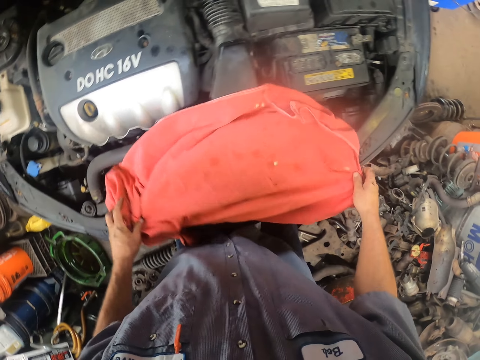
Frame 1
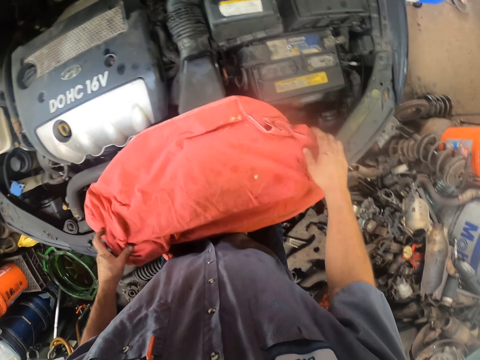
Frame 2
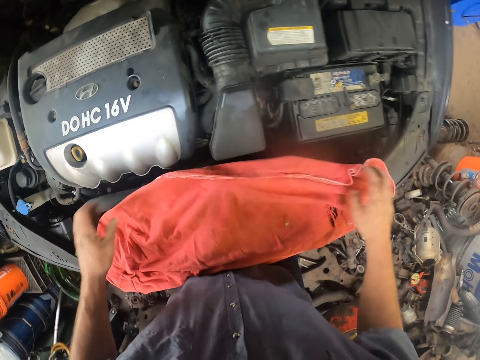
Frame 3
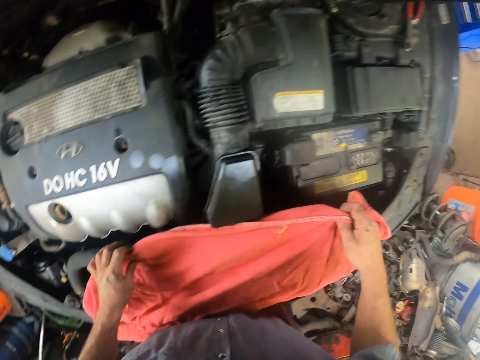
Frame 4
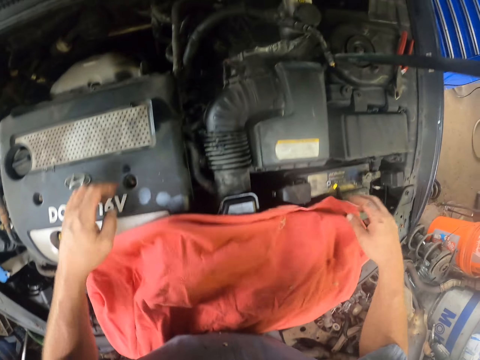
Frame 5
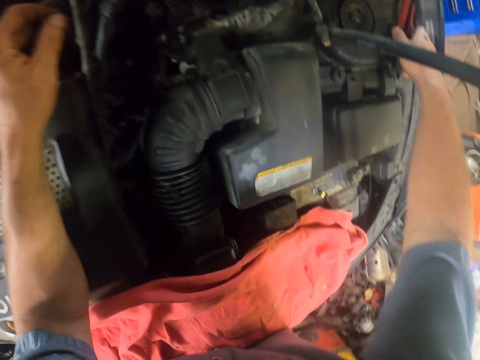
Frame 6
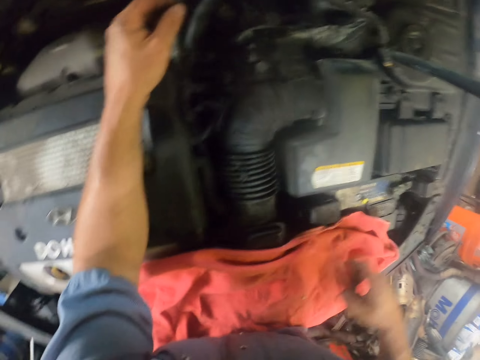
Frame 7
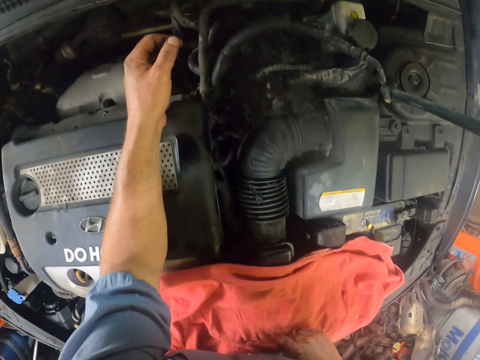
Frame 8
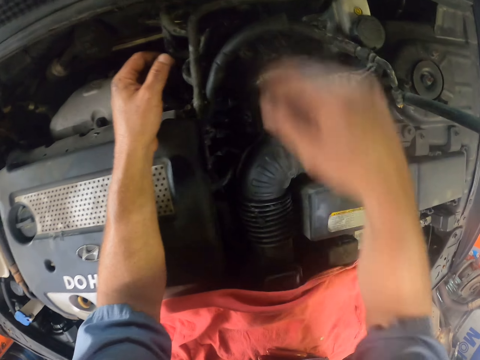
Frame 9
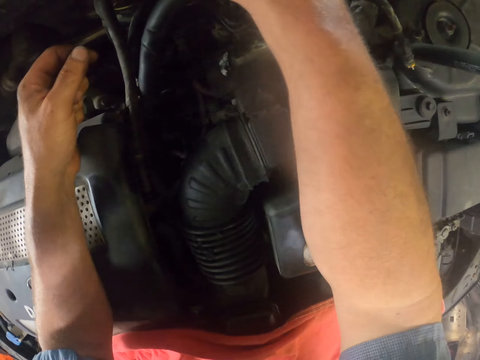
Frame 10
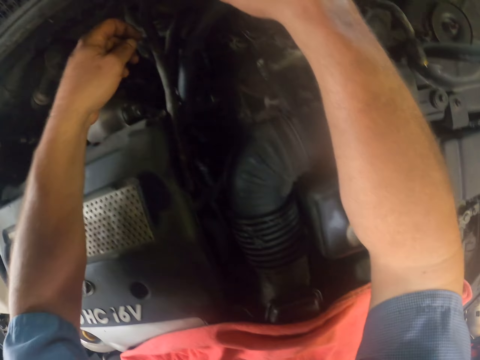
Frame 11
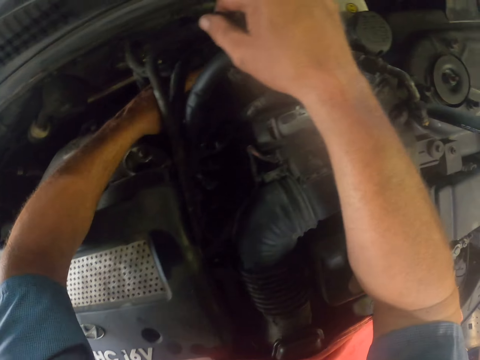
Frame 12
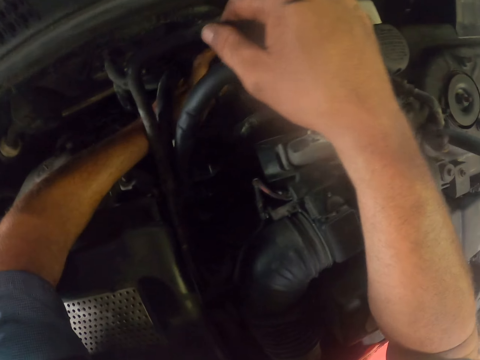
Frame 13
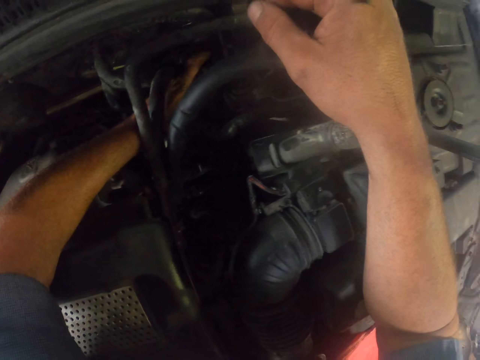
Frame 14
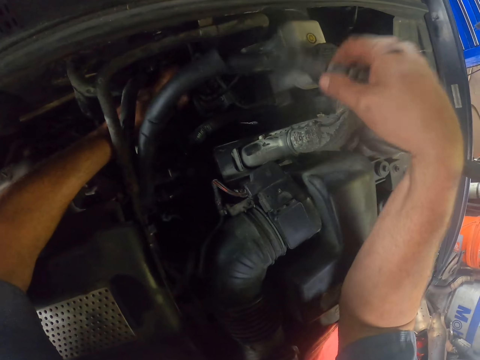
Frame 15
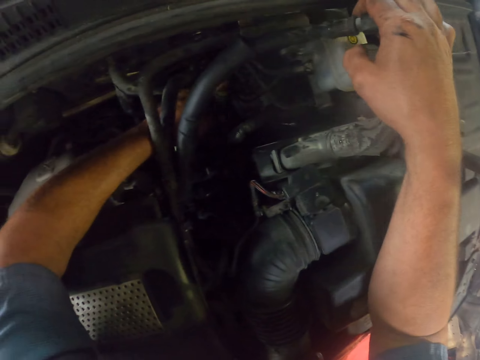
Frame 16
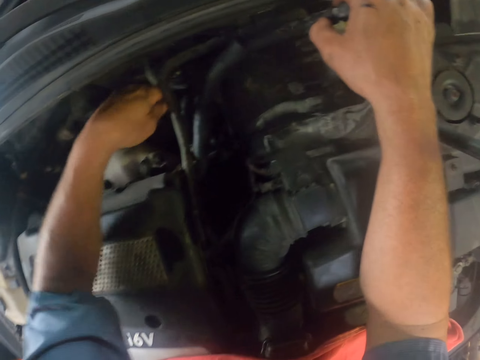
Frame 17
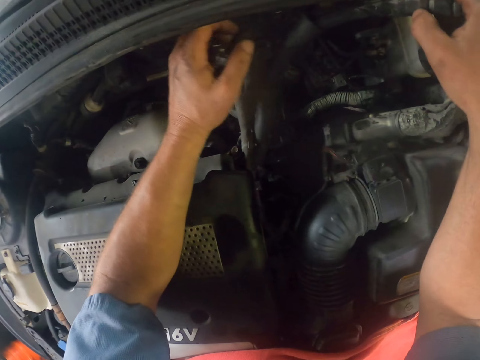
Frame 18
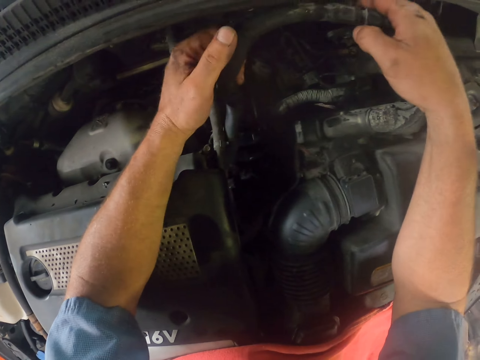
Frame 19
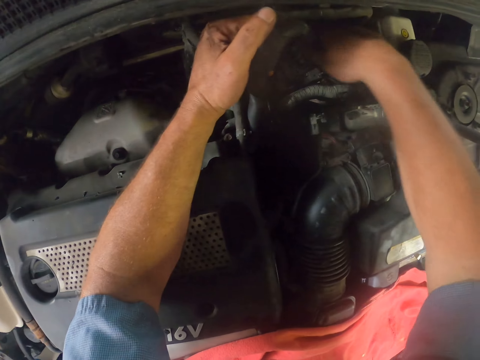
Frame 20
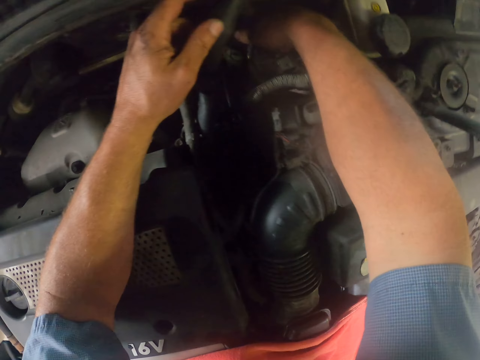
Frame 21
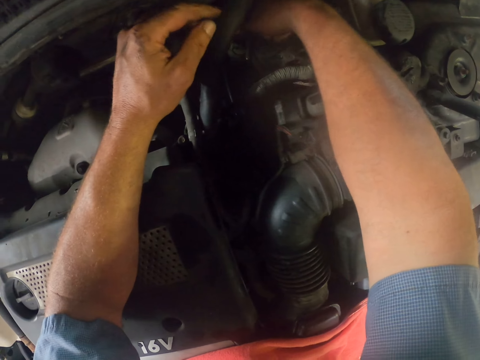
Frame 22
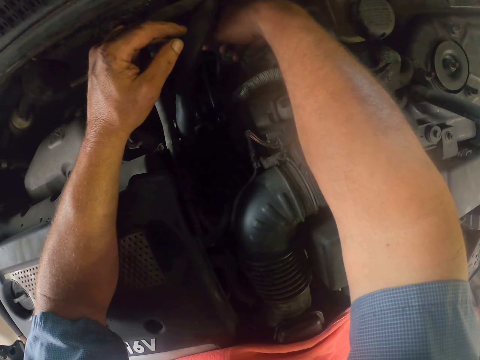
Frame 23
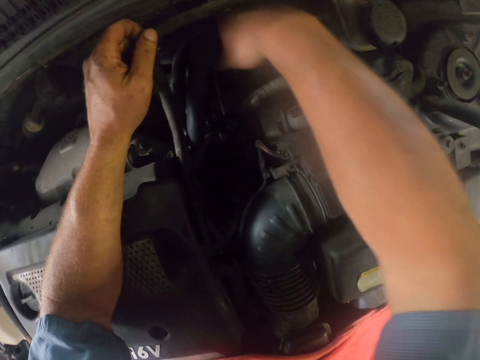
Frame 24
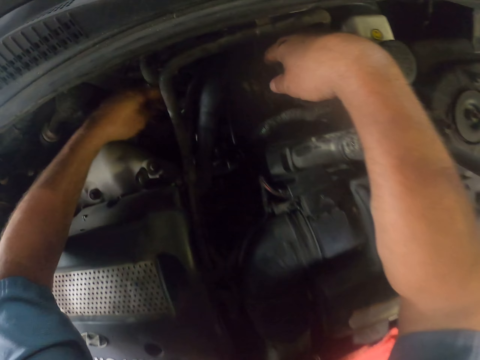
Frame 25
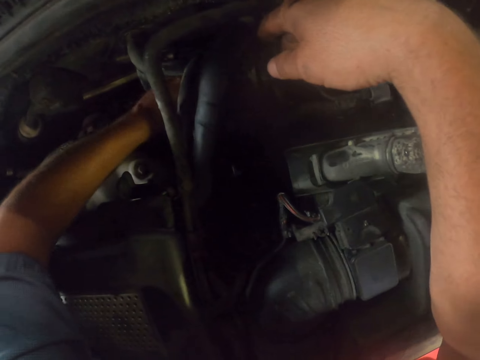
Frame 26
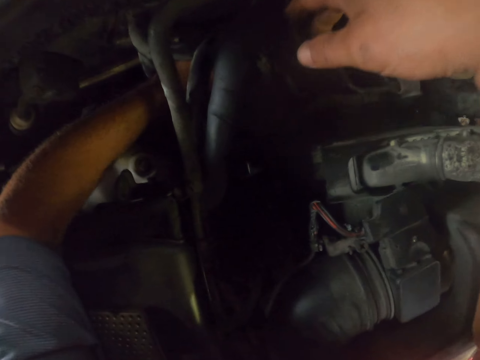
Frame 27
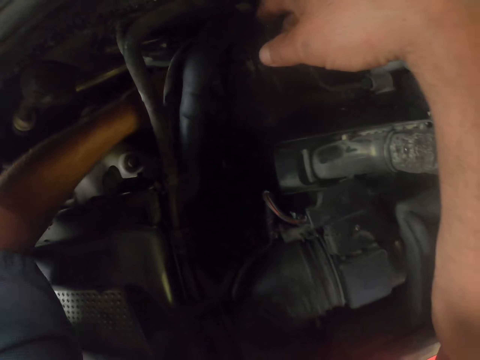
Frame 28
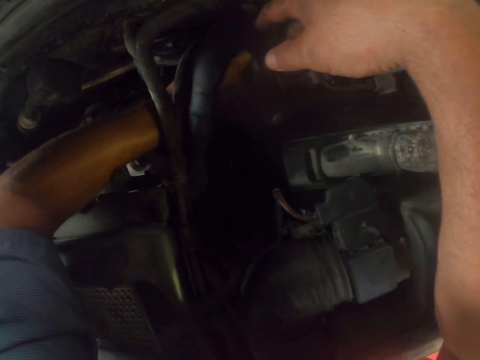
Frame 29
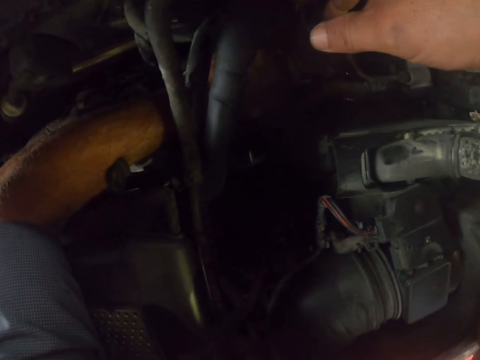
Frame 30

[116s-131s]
The camera wearer stretches a piece of cloth. They pick up a pair of pliers. They put the pliers on the cloth rag. They repair the engine area. They move a pipe.

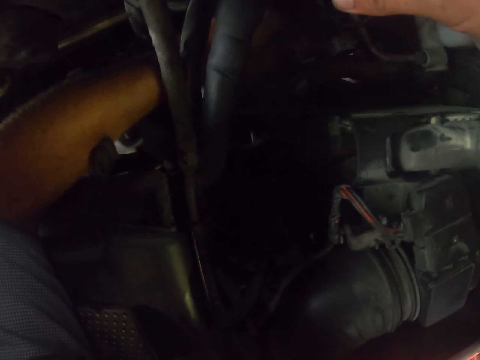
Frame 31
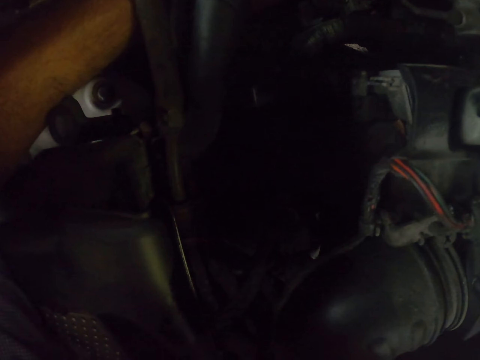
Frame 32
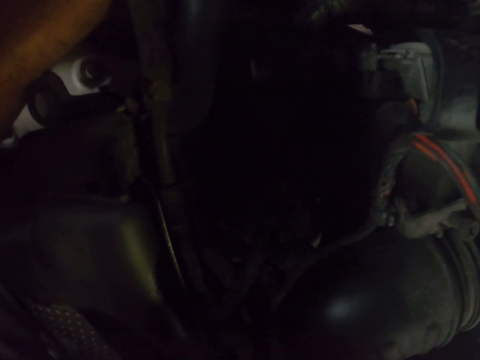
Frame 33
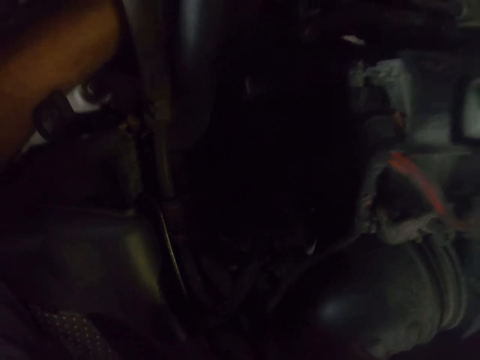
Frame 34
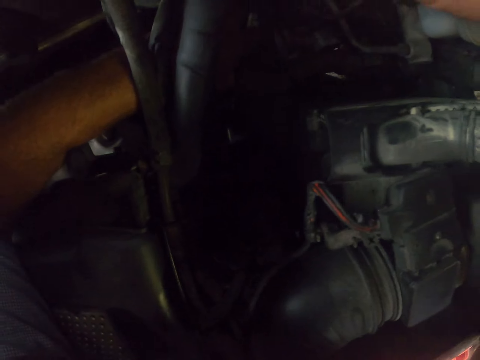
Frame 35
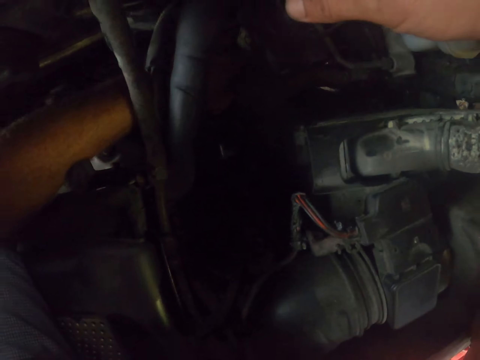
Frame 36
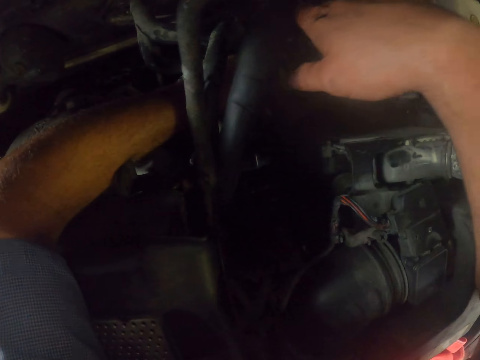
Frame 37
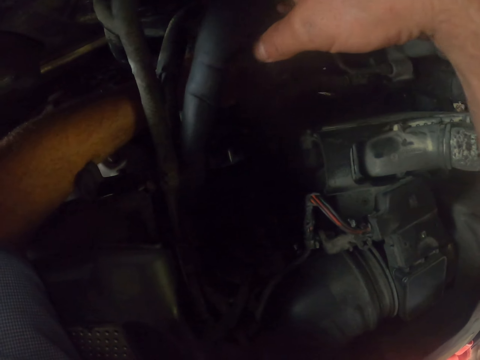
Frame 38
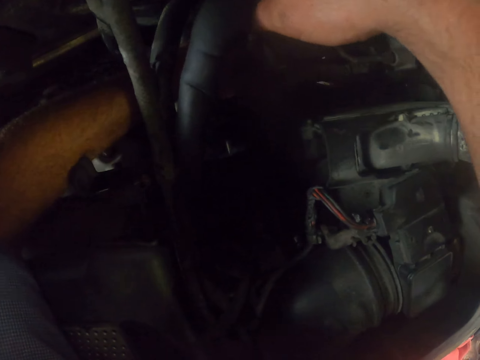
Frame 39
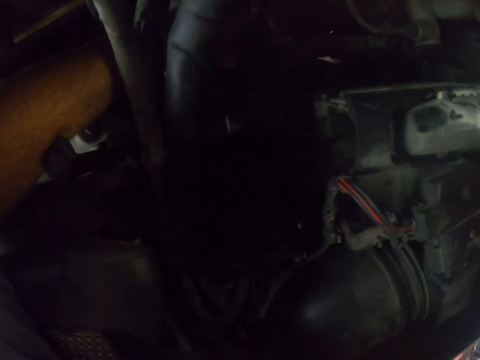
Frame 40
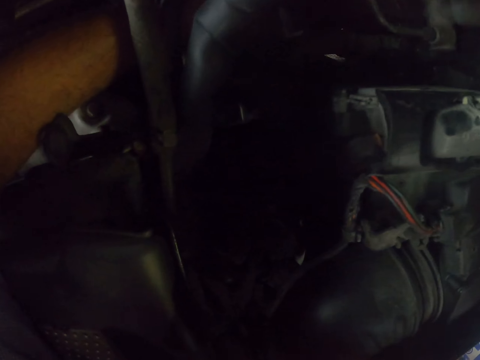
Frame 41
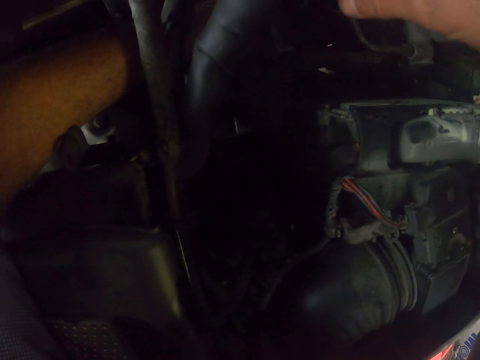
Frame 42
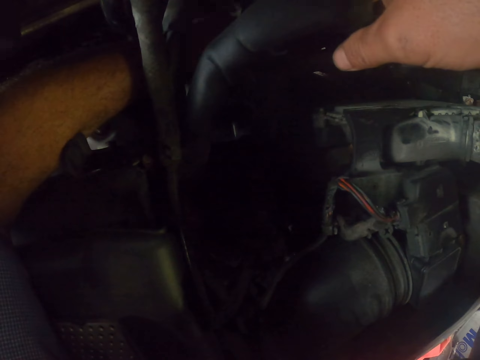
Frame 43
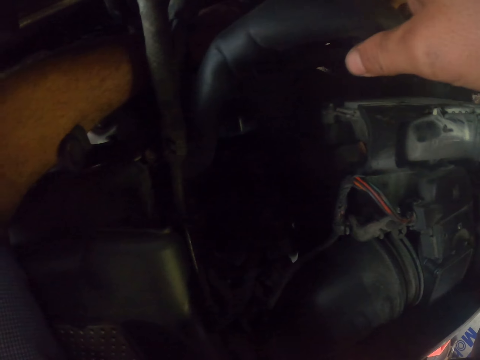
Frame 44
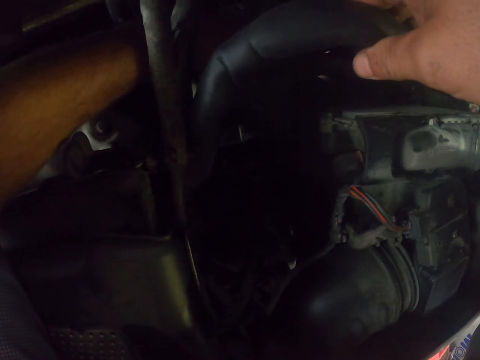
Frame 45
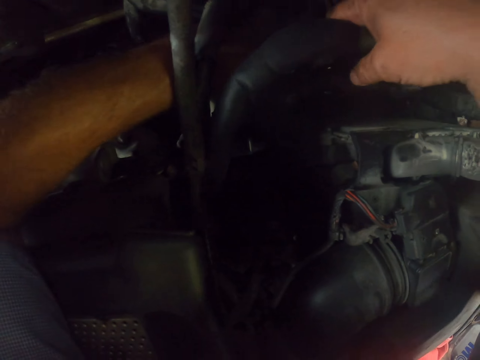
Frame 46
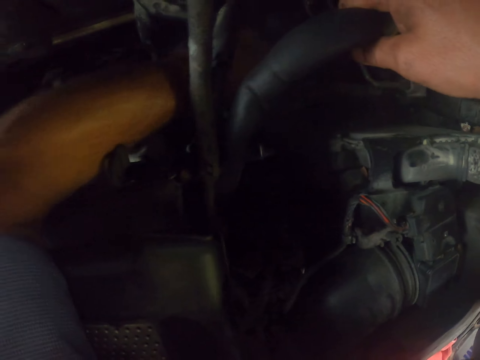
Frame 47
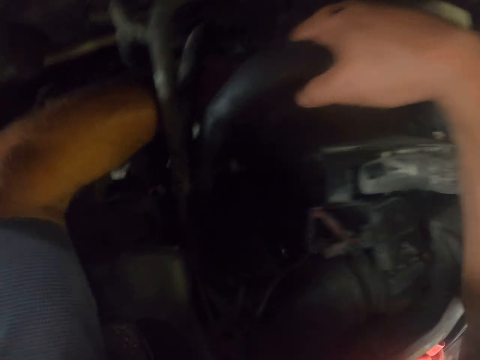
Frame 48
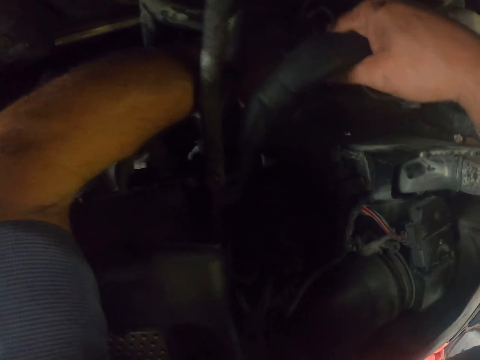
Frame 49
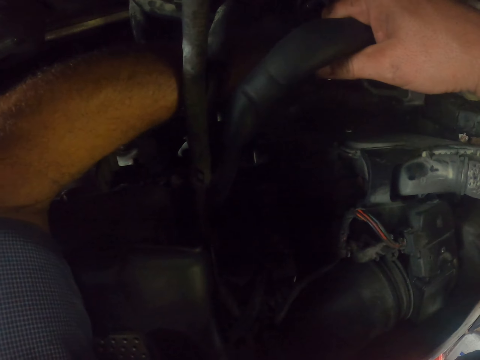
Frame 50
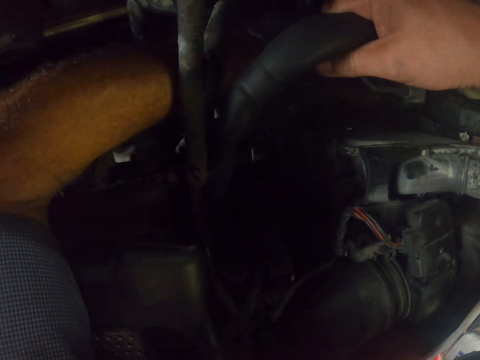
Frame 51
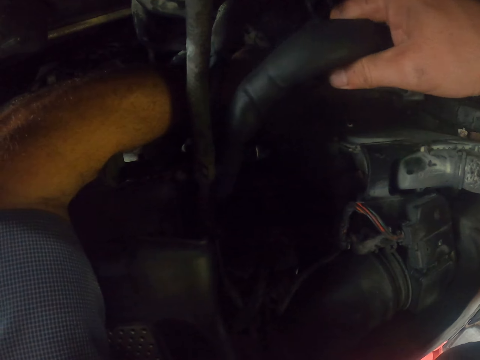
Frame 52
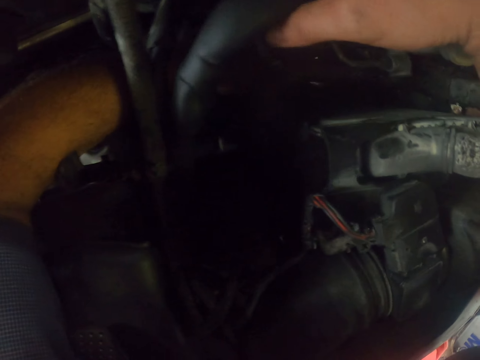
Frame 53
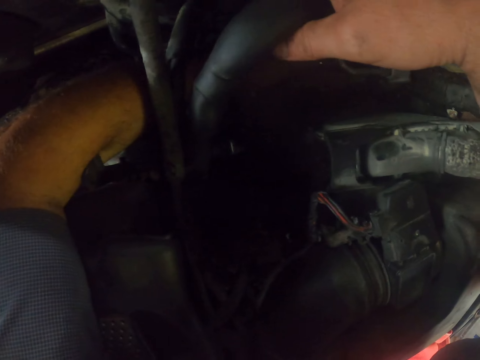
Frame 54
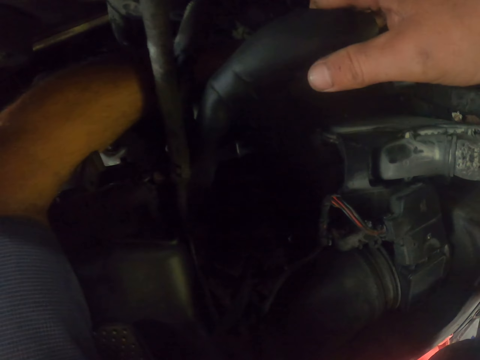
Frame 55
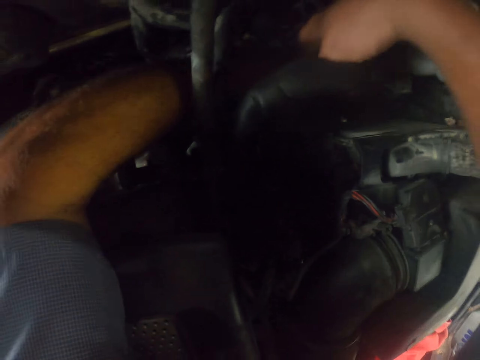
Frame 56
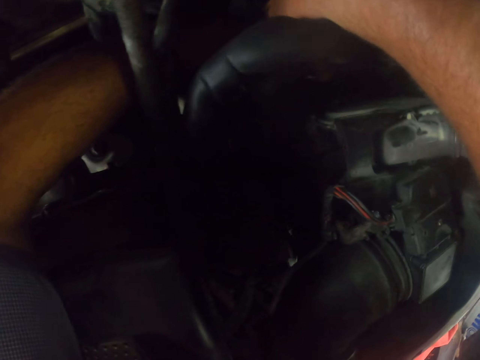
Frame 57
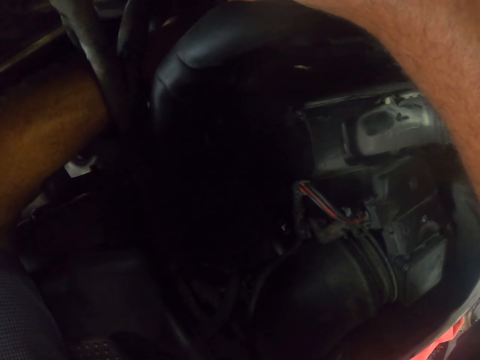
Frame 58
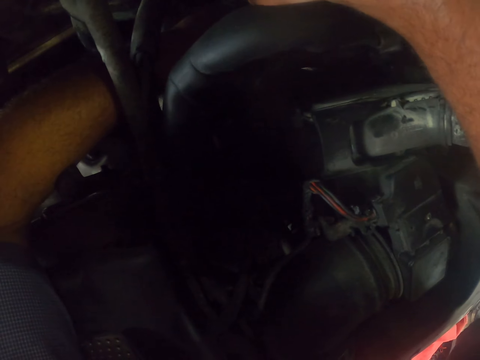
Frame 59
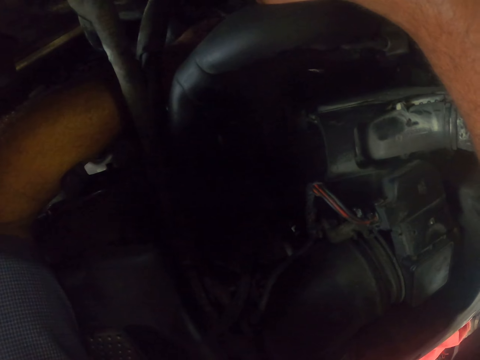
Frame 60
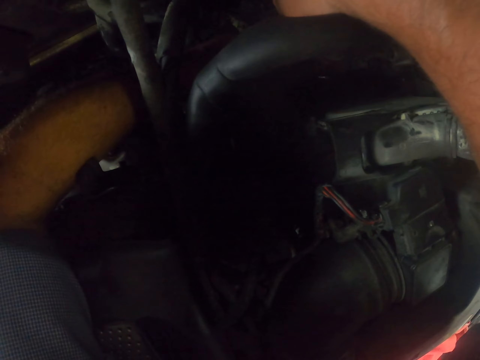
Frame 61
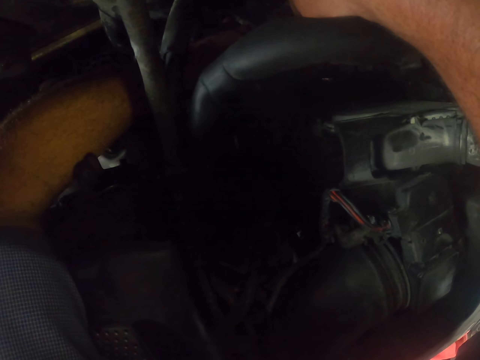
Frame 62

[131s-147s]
The camera wearer fixes the pipe.
